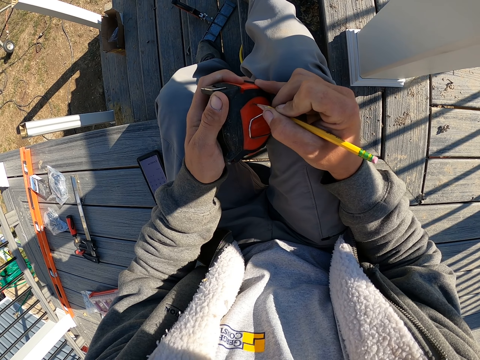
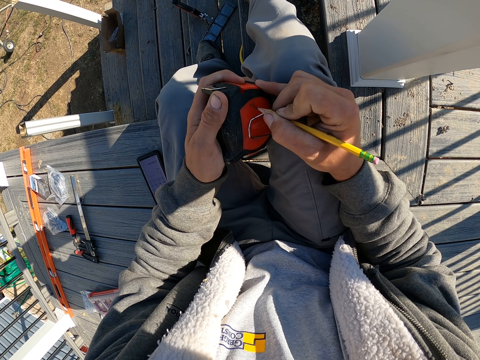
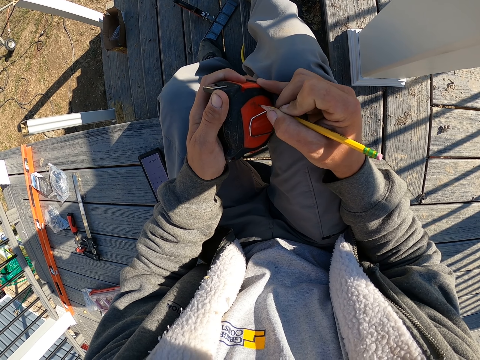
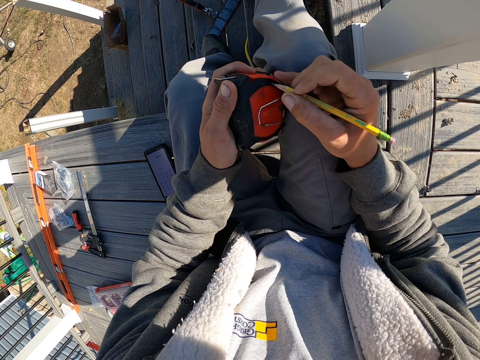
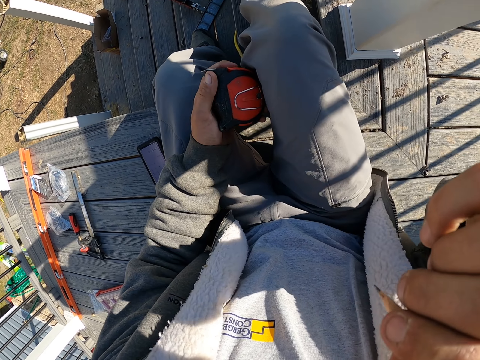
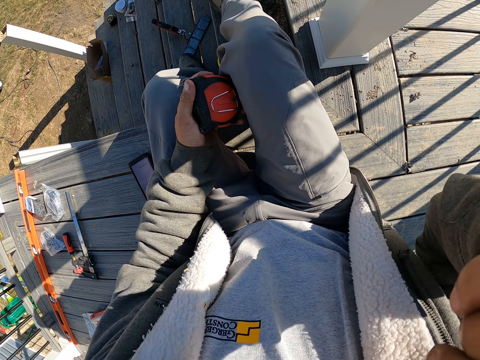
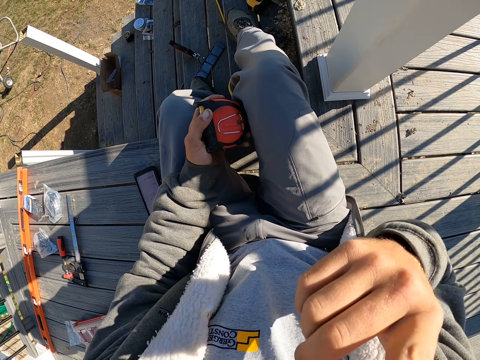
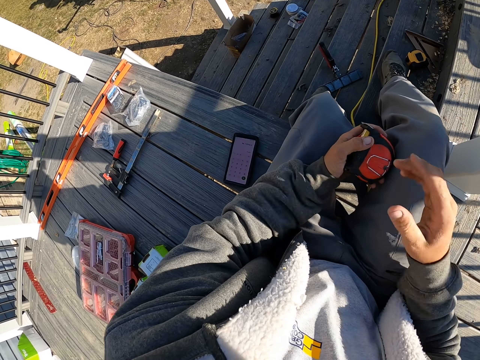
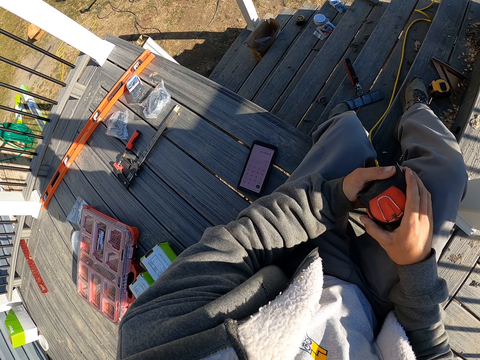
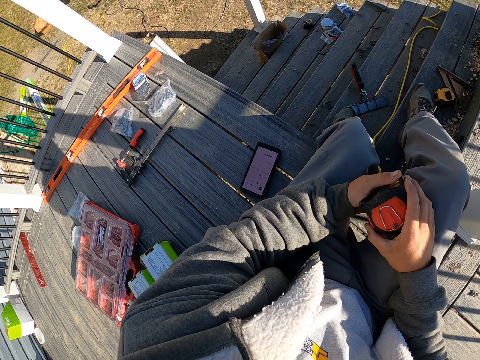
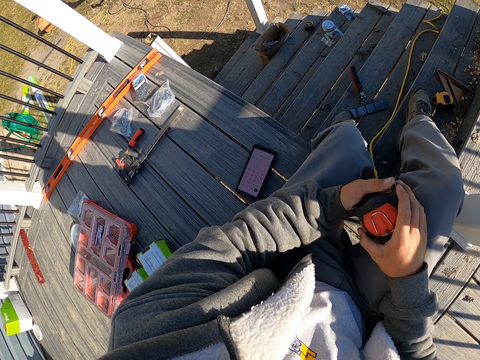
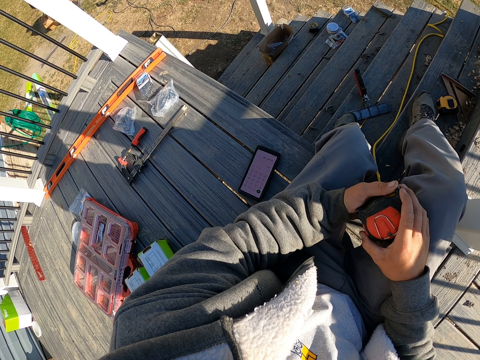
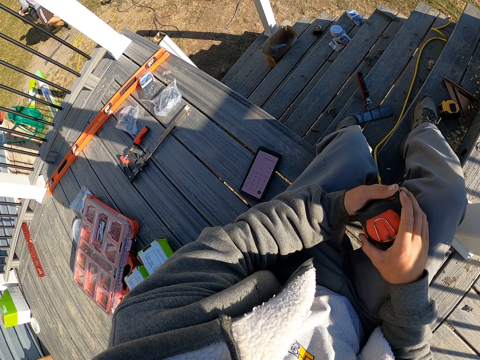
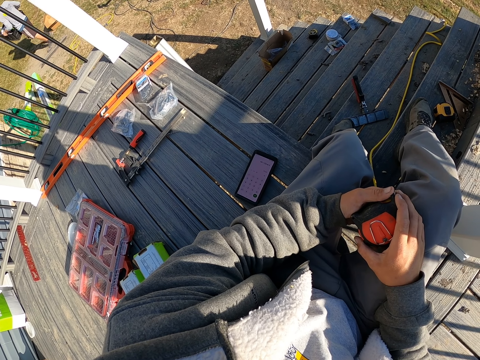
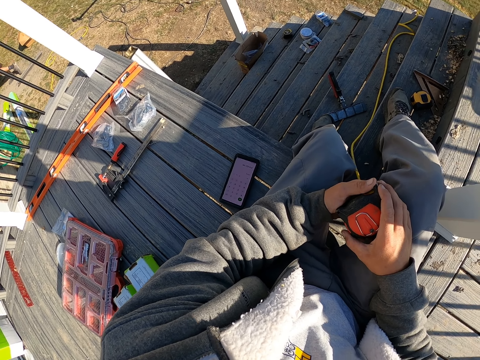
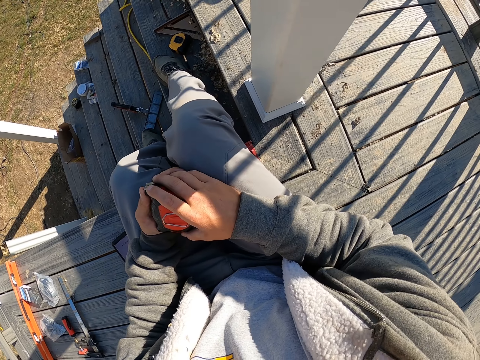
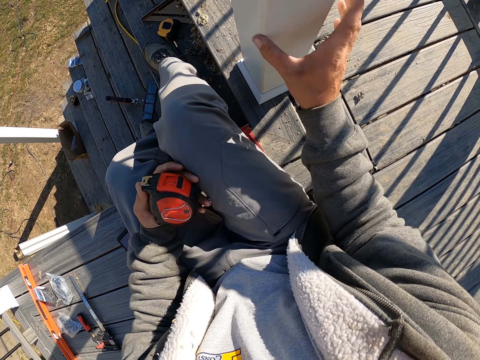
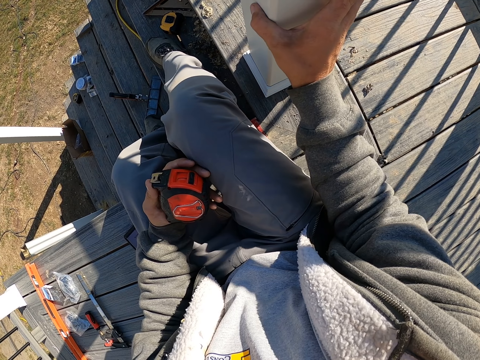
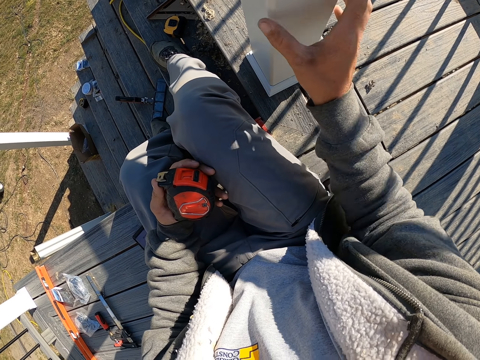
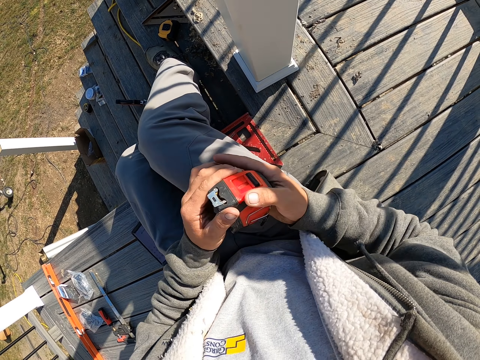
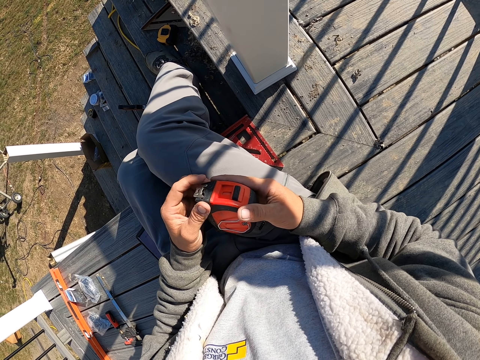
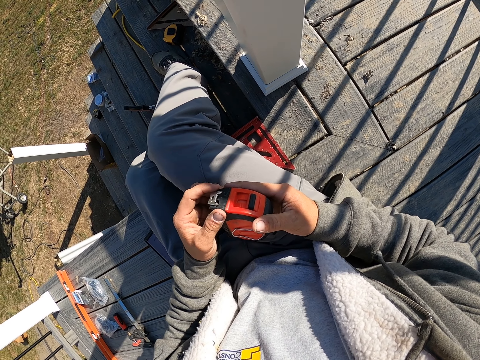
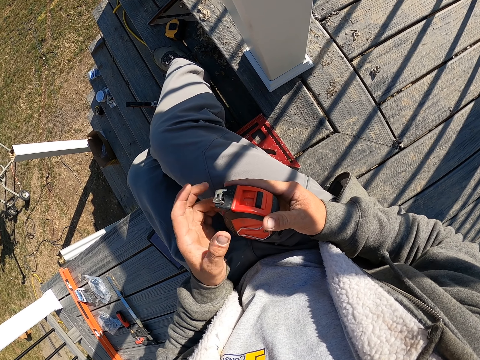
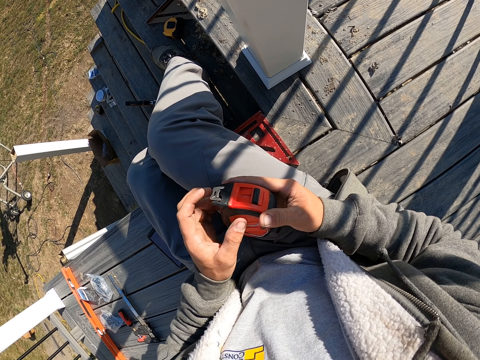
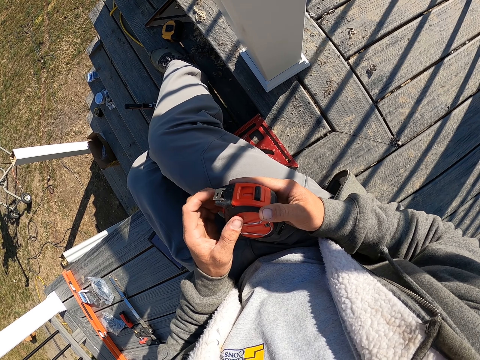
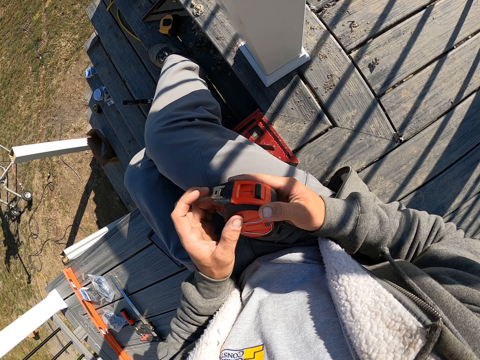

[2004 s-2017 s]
The camera wearer lifts the hand up. They hold the tape measure and look around. They hold the deck post. They touch the wood. They hold the tape measure.

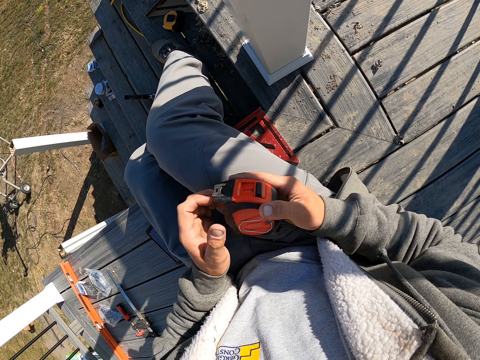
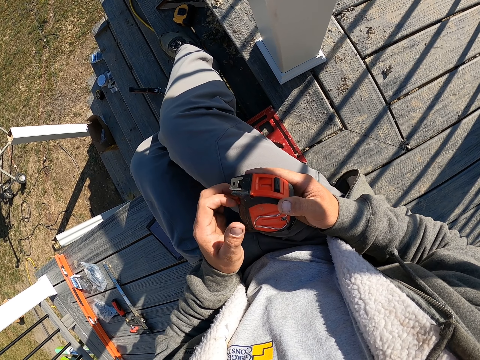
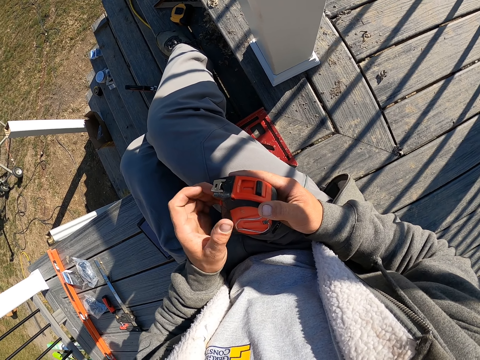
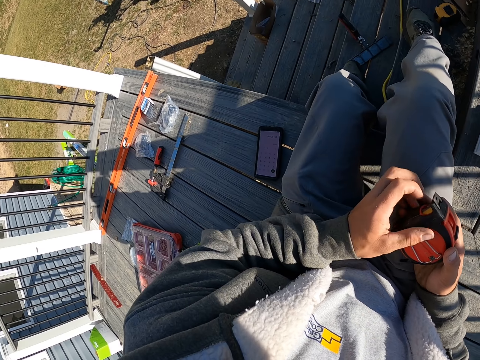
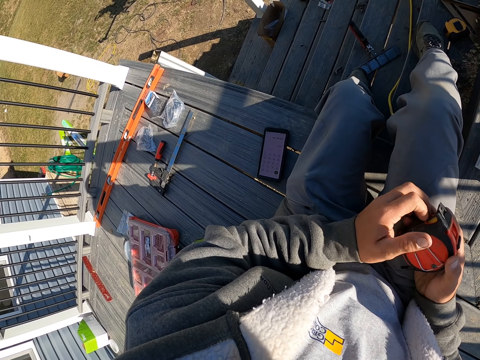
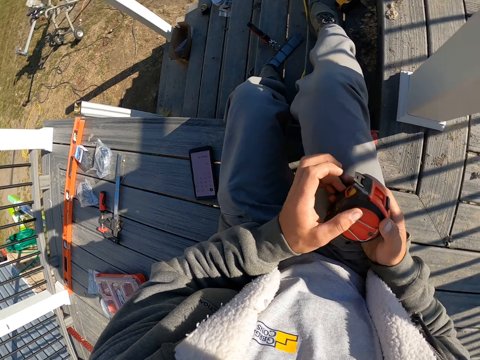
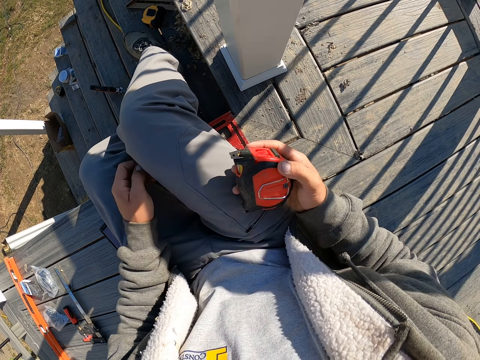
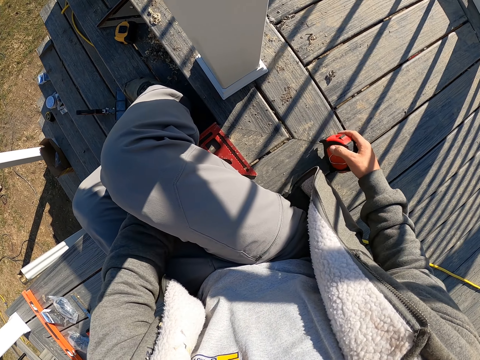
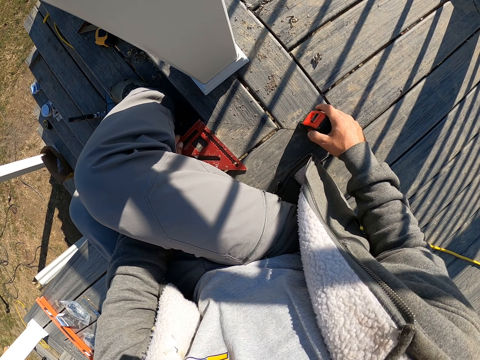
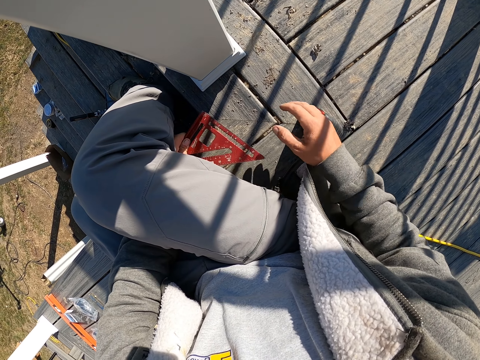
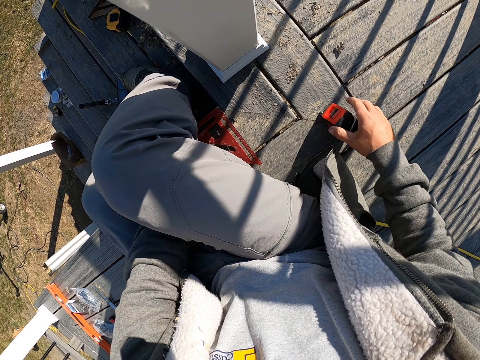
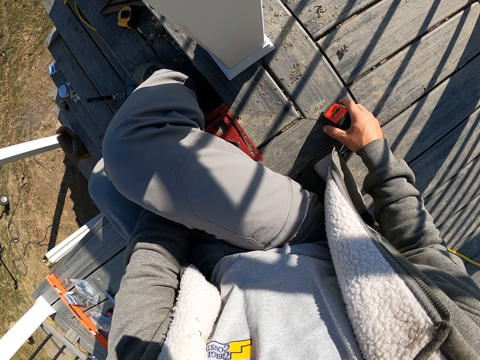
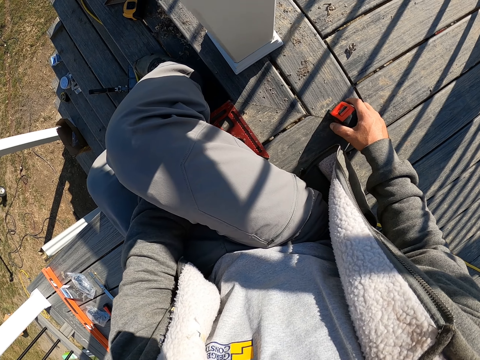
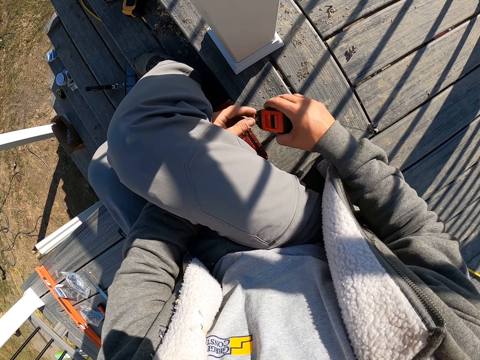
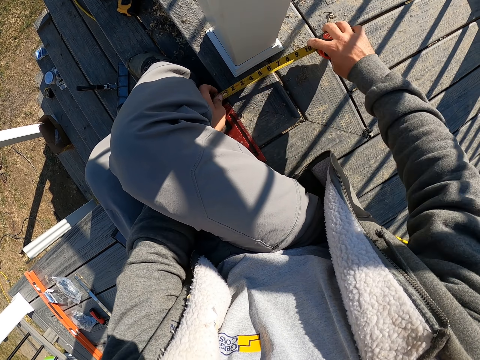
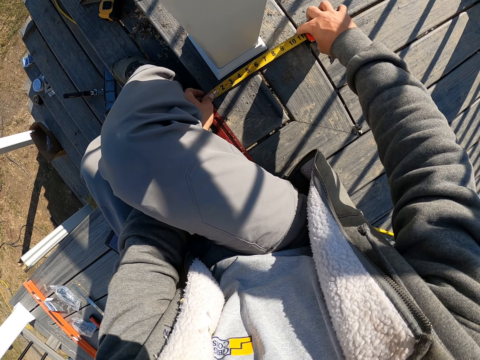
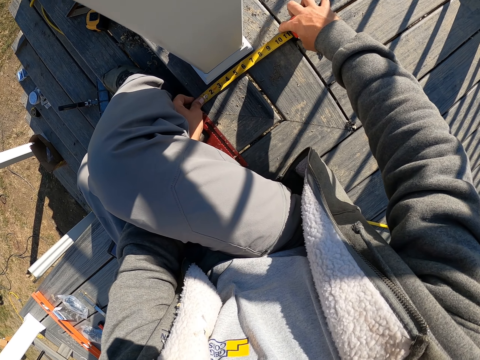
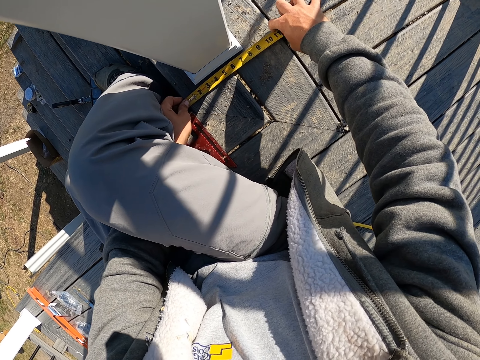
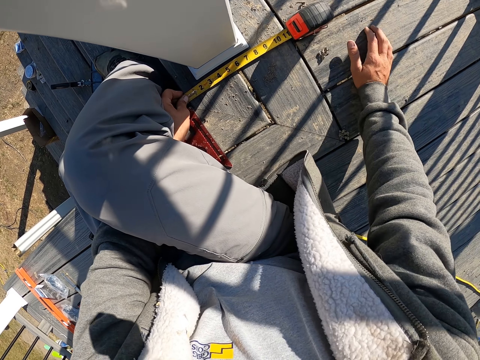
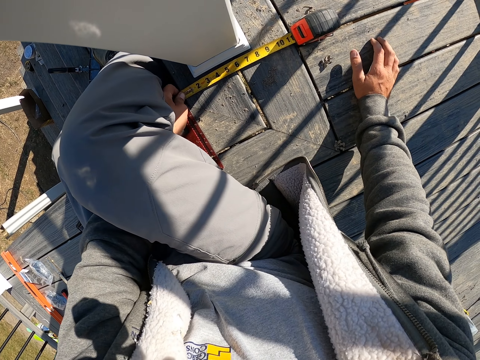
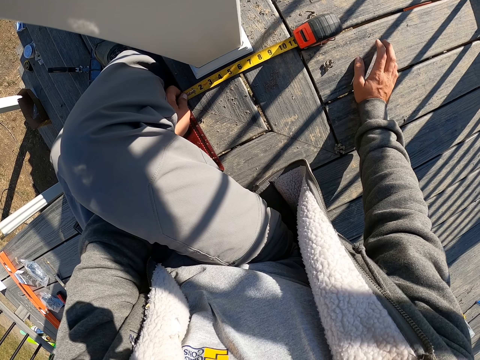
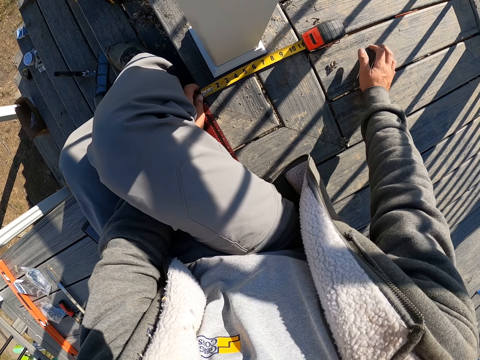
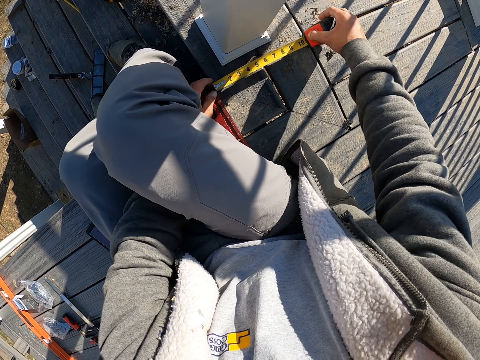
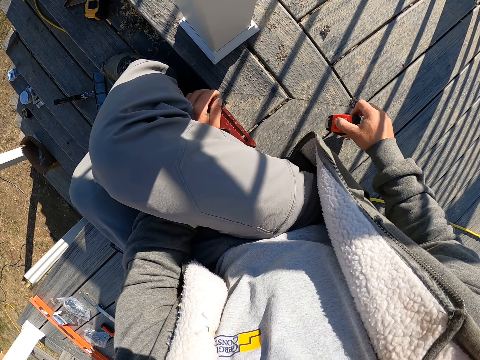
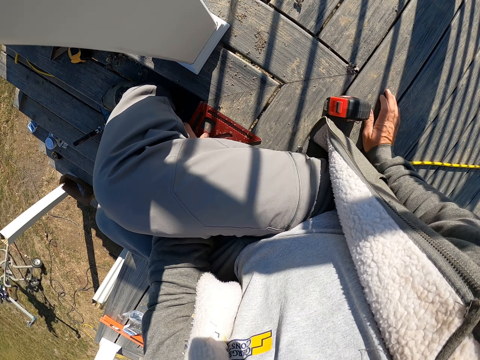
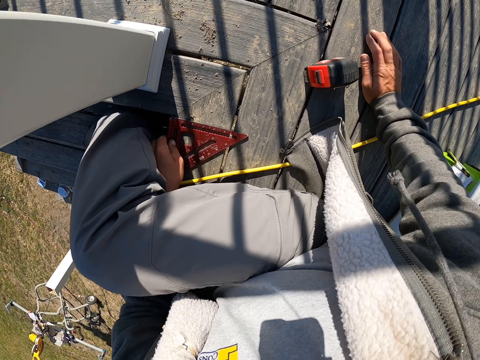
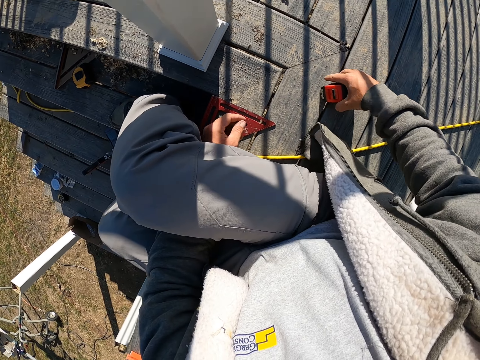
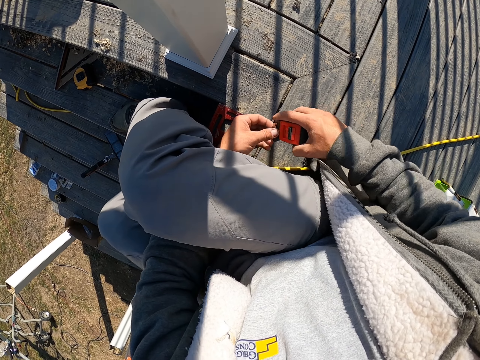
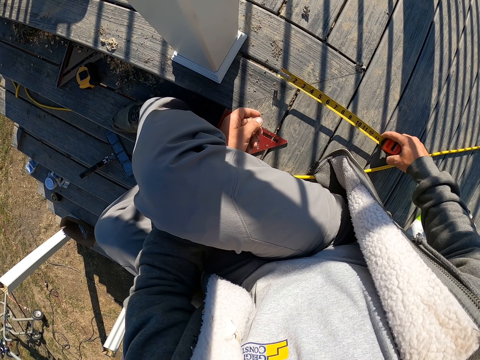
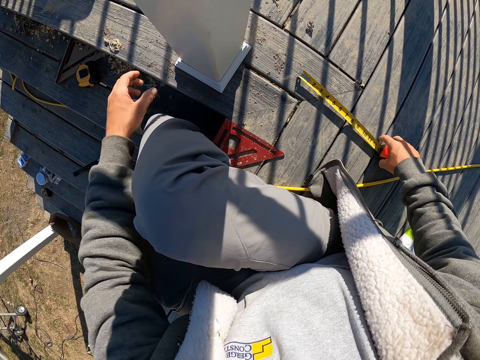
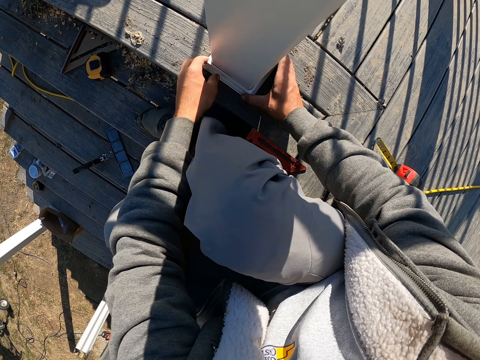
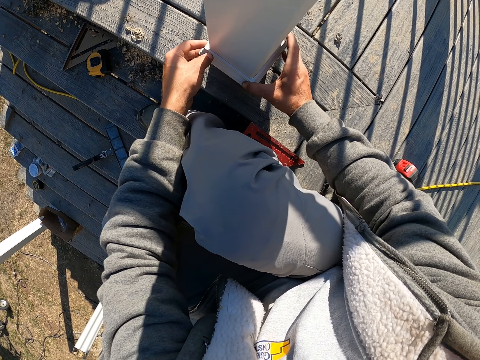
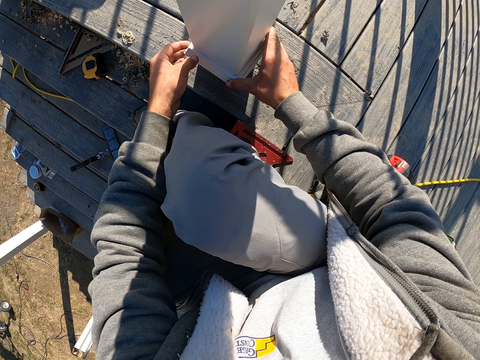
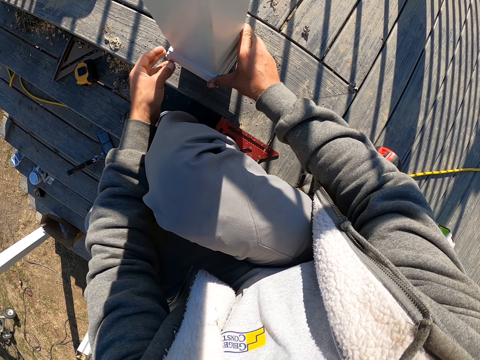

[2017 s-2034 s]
The camera wearer looks around. They hold the tape measure. They hold the triangular ruler and place the tape measure on the deck board. They pick up the tape measure and touch the triangular ruler. They measure the deck wood. They look at the measurements. They grab the tape measure. They place the tape measure on the deck board. They move on the deck board. They pick up the tape measure. They pull the tape measure. They place the tape measure on the deck board. They hold the support beam. They touch the wood.
